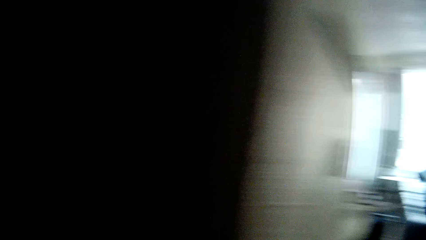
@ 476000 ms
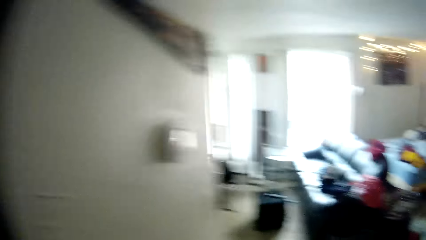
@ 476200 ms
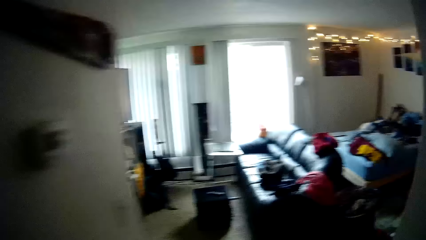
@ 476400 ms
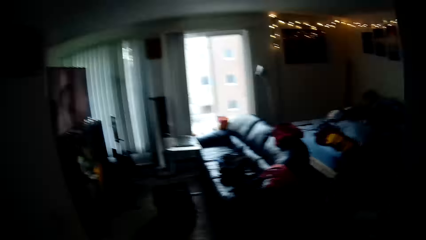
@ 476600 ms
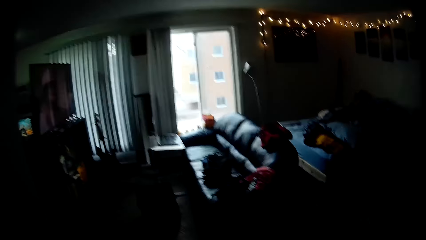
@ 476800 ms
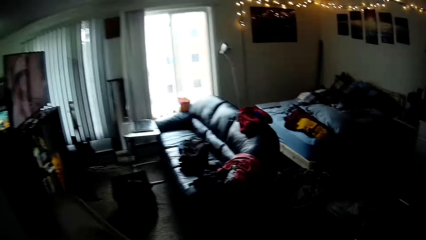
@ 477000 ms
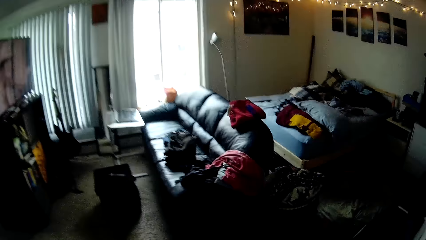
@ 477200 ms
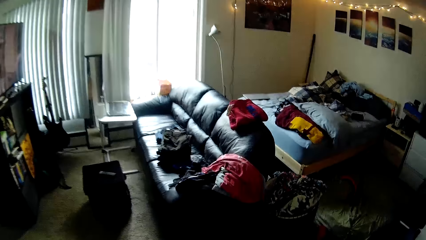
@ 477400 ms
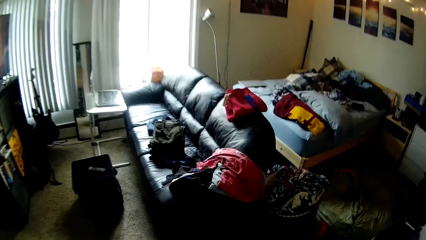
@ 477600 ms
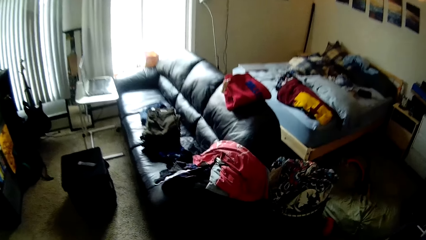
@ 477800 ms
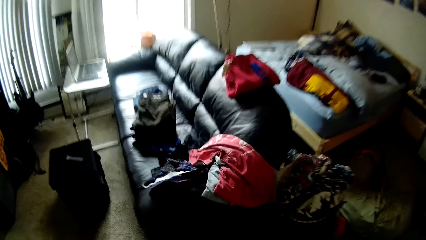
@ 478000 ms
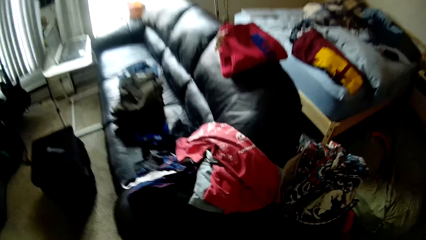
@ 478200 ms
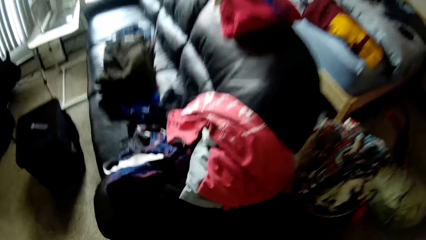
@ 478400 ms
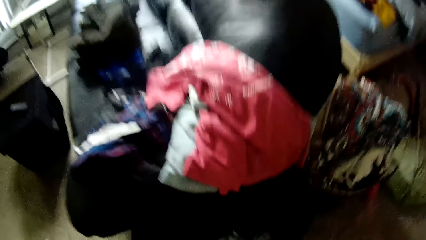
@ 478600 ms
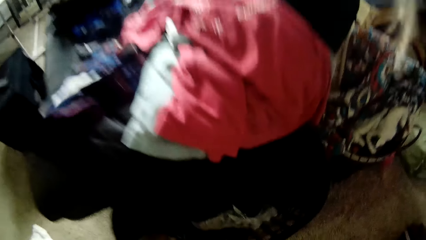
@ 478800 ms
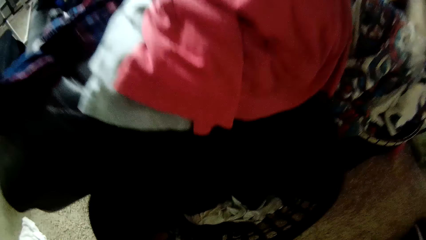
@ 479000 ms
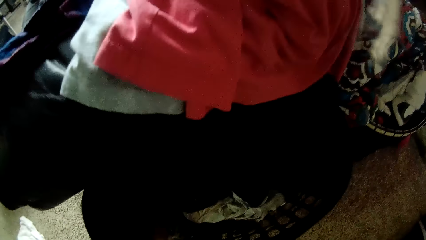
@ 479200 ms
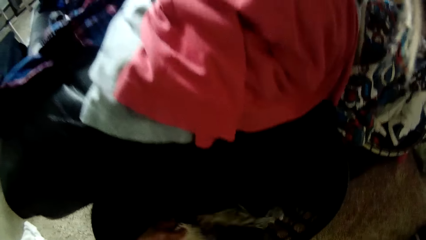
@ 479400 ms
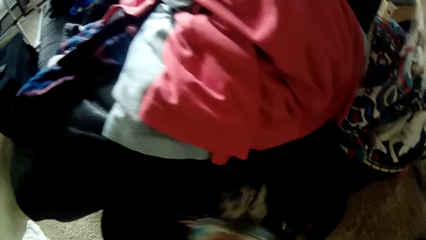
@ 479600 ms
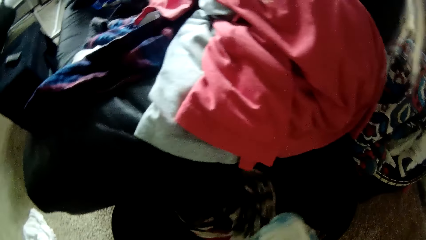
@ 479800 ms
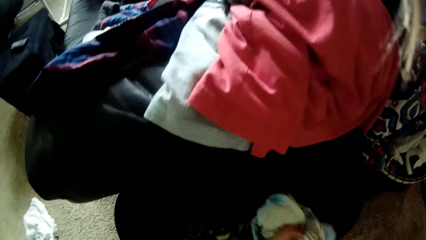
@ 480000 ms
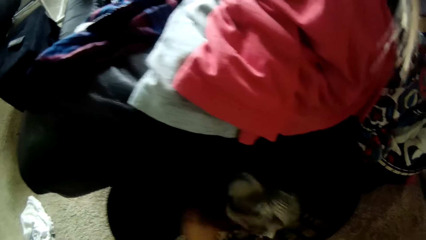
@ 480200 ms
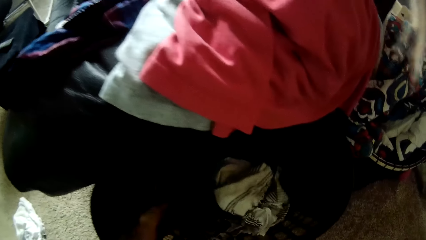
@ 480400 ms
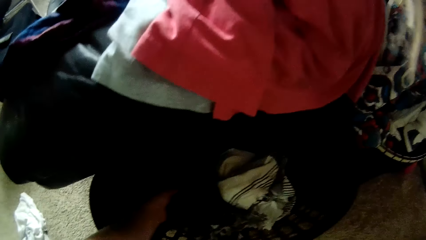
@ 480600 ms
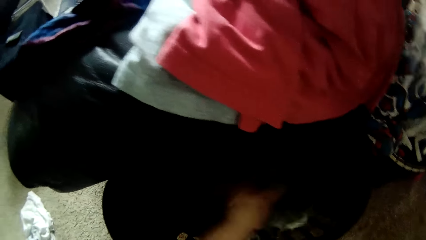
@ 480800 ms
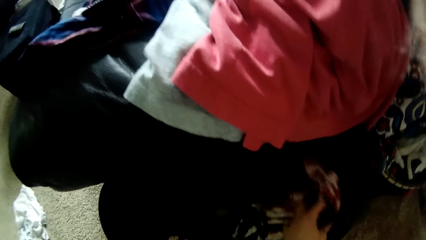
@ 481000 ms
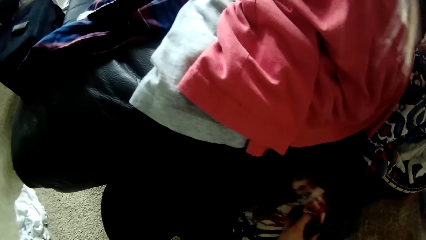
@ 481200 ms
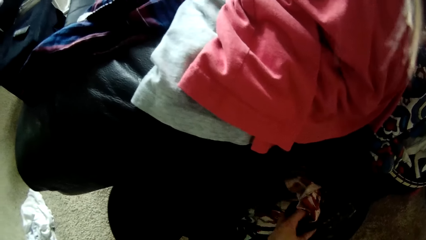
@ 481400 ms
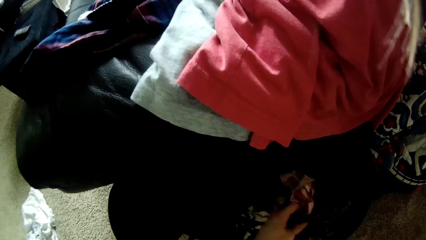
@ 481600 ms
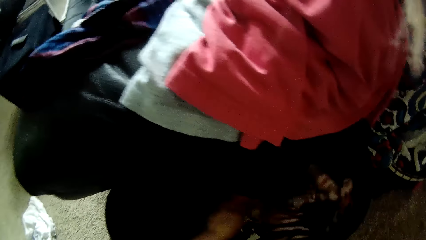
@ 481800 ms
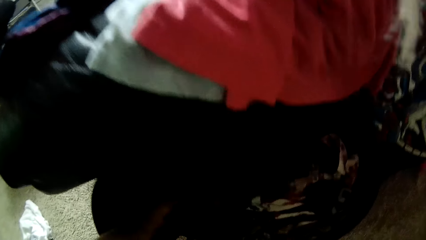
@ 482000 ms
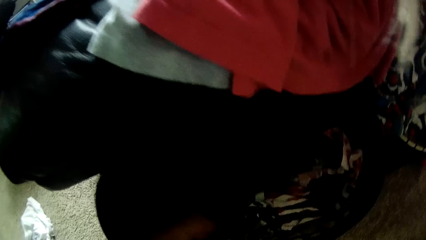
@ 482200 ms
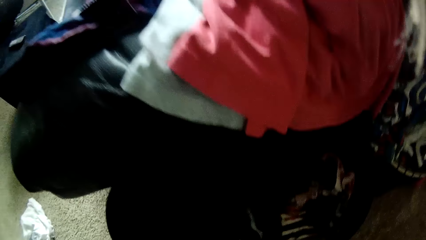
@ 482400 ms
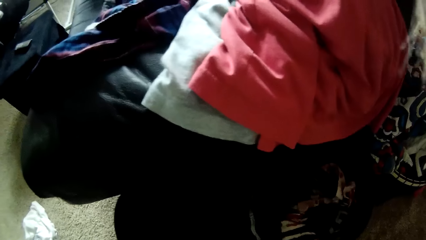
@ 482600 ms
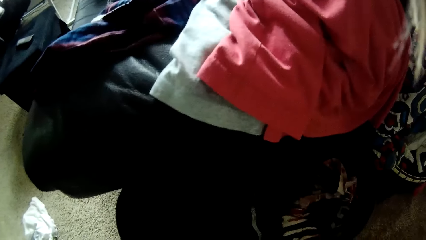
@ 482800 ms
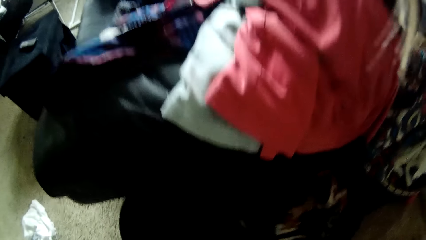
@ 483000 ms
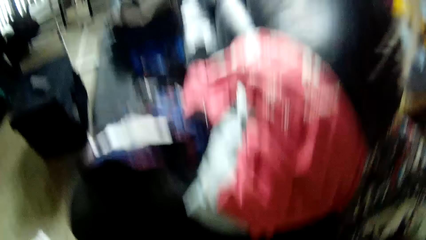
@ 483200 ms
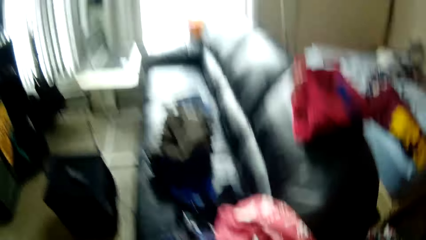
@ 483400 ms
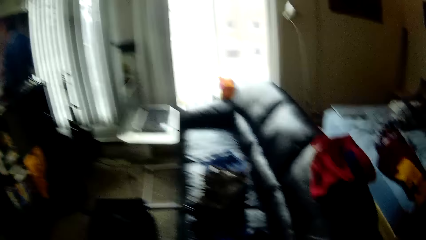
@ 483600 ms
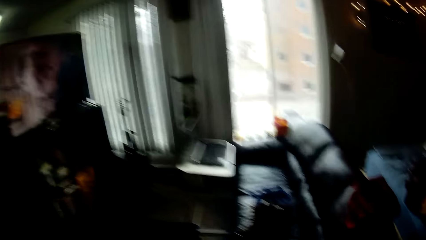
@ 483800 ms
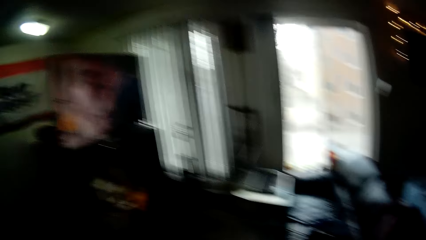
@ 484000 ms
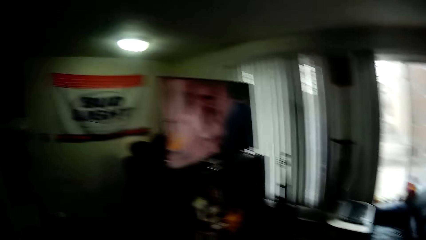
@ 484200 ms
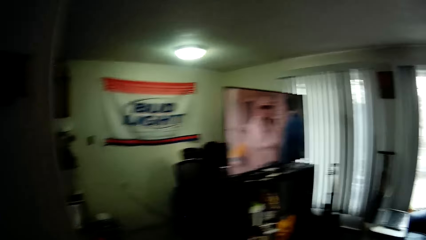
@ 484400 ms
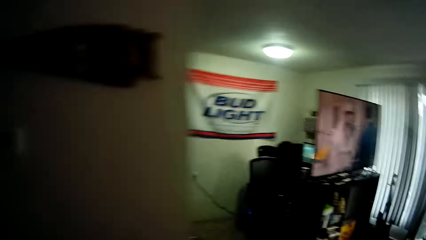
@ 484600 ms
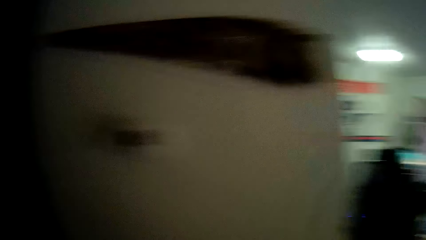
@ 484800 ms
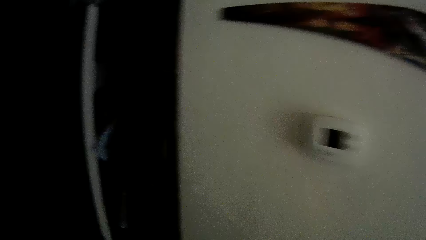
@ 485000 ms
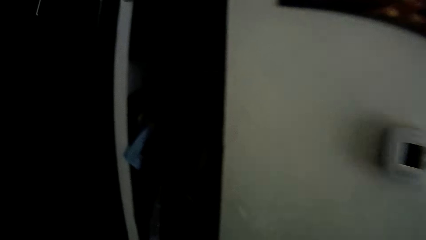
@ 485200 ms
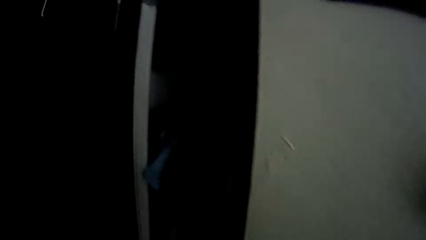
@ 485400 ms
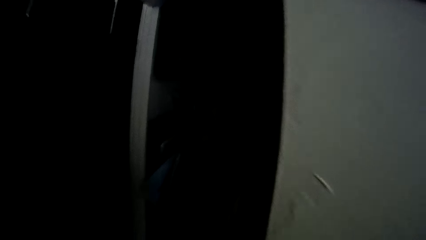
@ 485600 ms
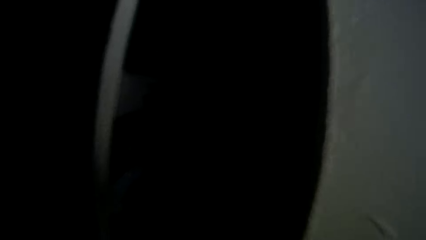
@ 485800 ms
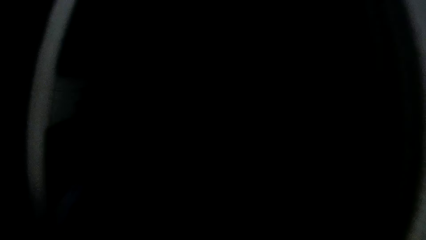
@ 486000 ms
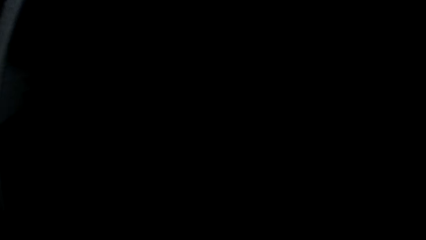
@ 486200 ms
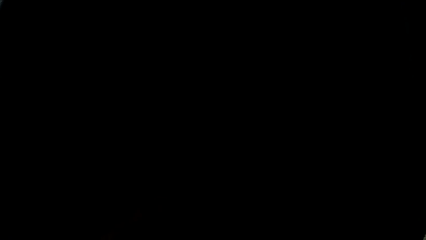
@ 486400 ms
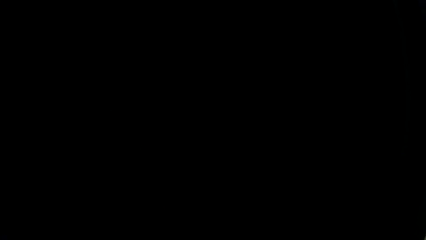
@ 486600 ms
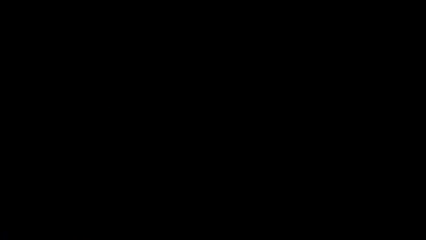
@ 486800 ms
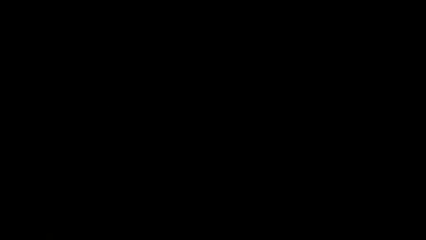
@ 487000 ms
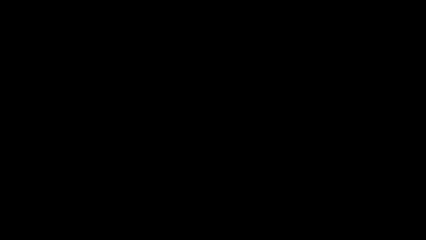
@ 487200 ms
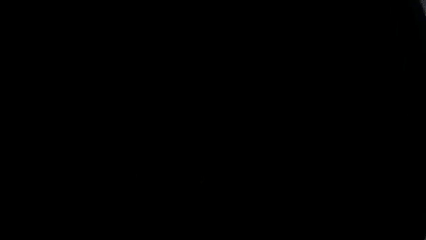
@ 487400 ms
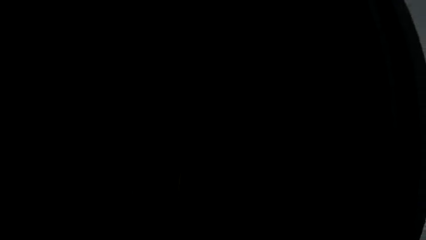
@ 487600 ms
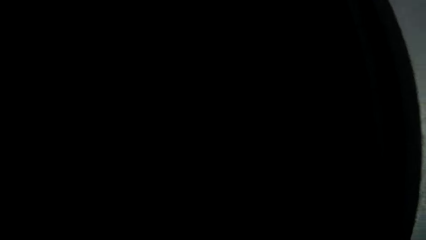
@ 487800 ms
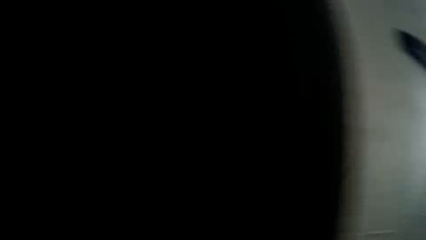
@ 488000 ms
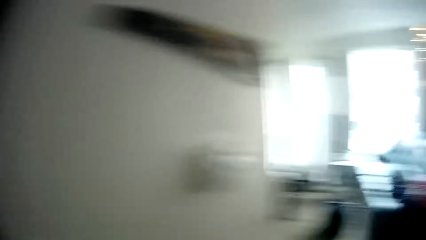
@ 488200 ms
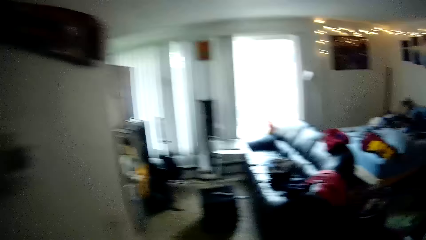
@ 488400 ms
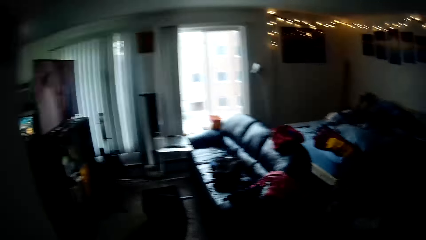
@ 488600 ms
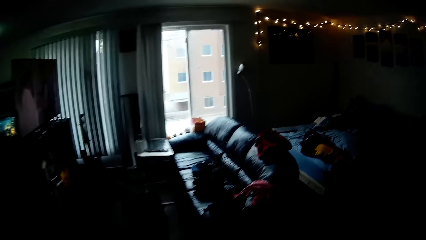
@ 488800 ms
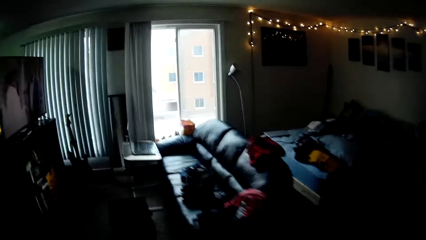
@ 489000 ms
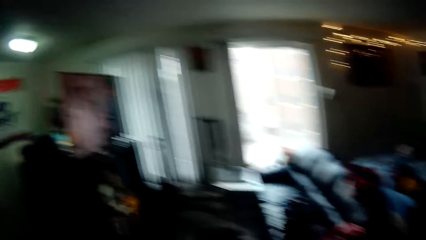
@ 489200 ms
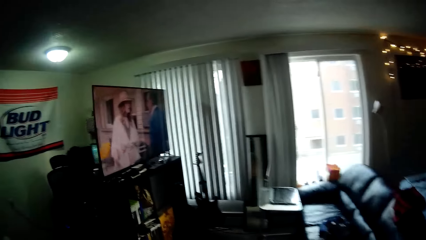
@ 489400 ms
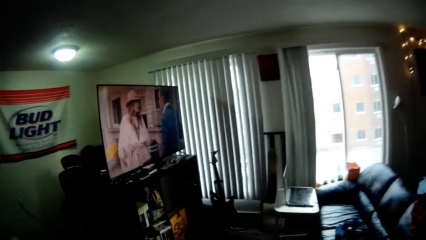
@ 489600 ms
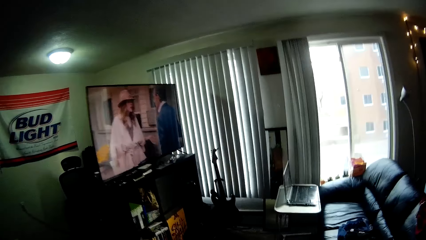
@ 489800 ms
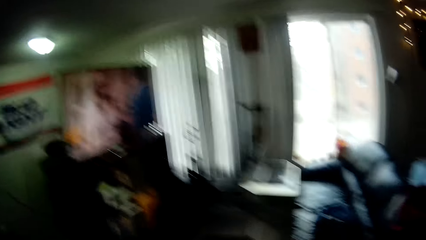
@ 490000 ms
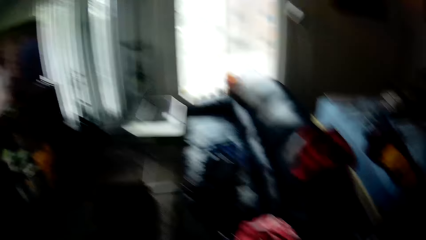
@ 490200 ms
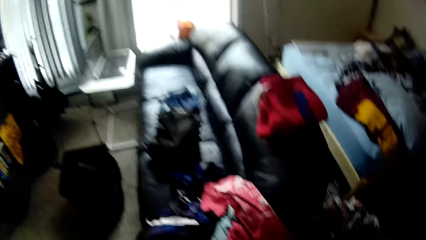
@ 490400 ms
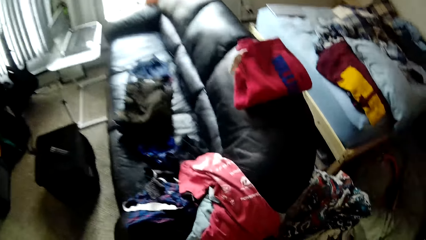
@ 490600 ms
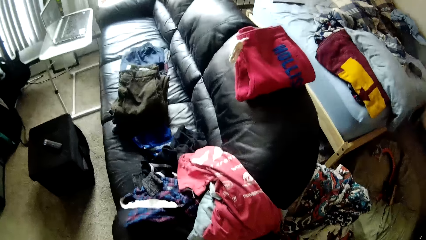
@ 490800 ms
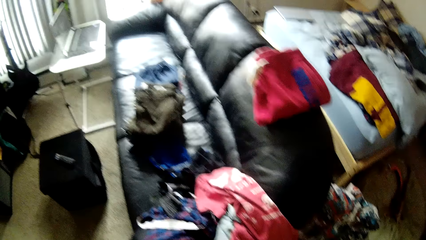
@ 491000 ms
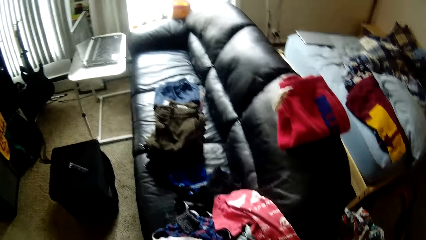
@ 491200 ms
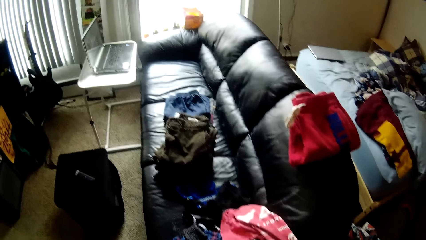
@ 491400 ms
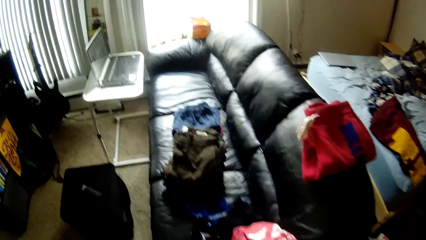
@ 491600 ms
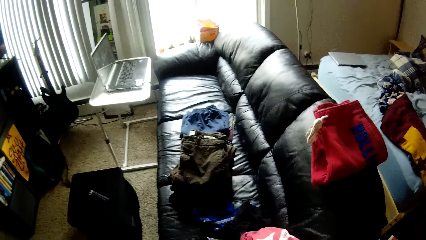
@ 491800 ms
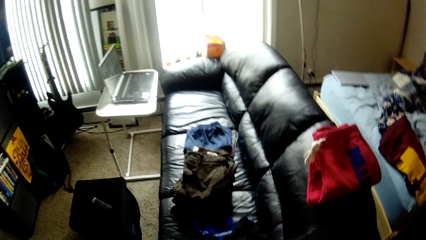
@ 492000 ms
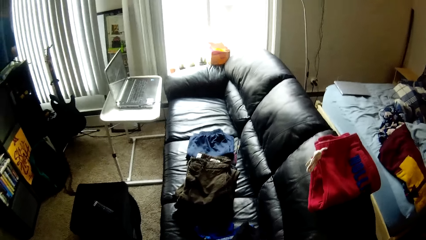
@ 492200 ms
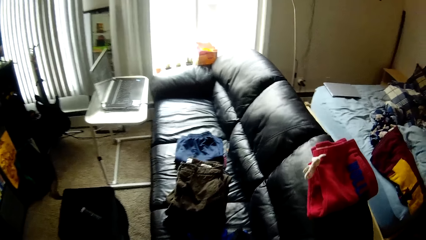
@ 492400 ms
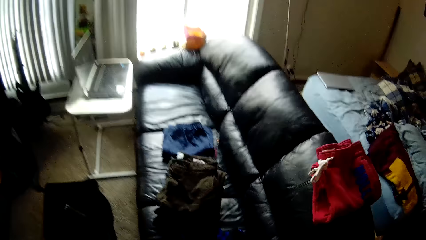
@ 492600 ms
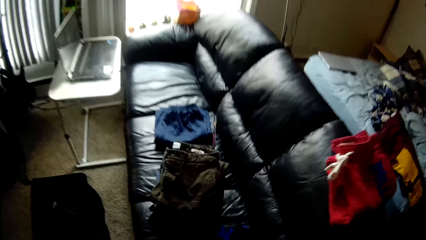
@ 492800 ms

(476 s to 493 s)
The camera wearer walks. She looks through the clothes. She drops a cloth with her right hand. She walks.
